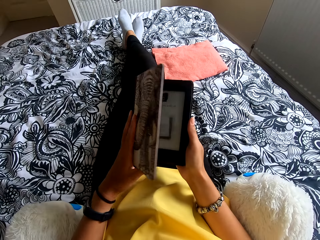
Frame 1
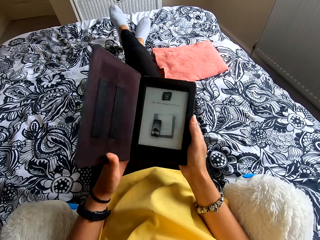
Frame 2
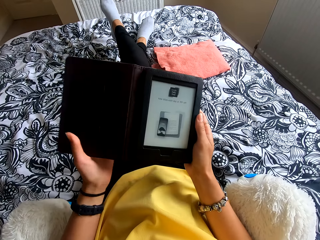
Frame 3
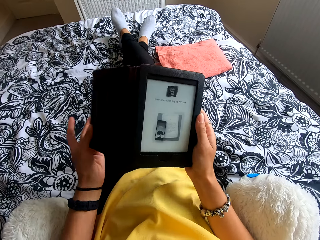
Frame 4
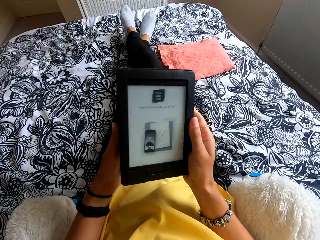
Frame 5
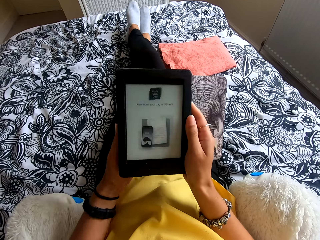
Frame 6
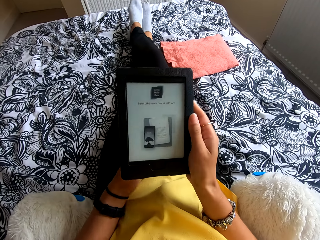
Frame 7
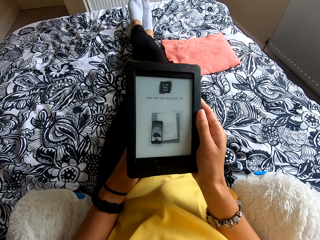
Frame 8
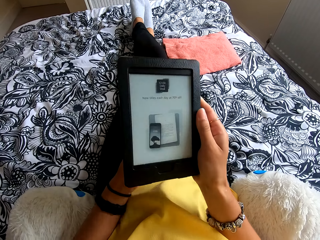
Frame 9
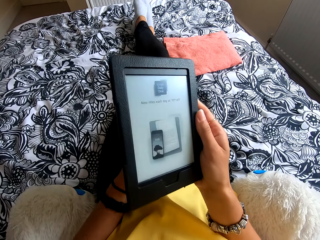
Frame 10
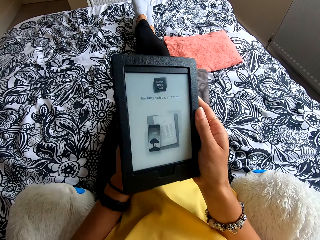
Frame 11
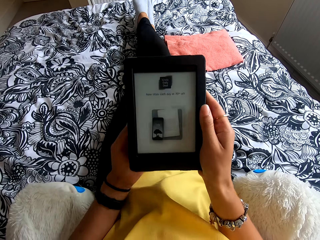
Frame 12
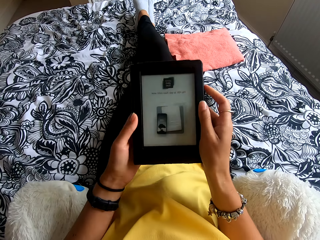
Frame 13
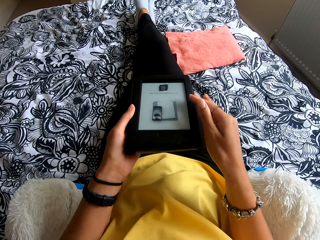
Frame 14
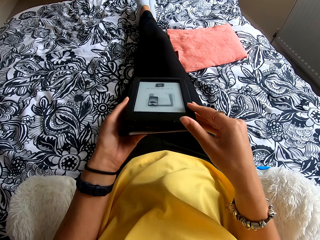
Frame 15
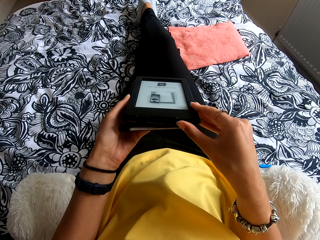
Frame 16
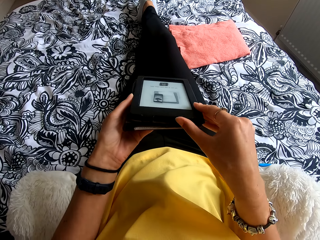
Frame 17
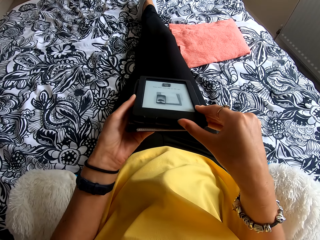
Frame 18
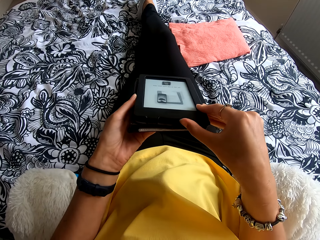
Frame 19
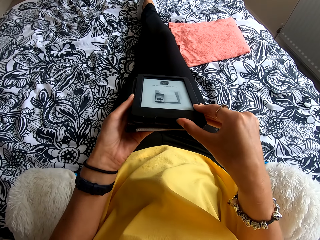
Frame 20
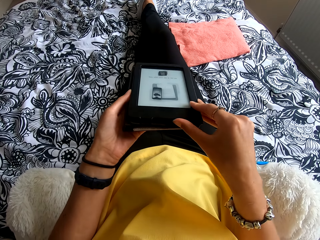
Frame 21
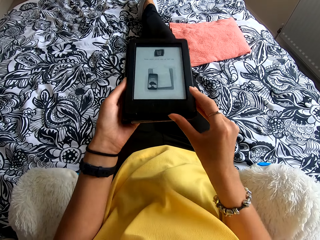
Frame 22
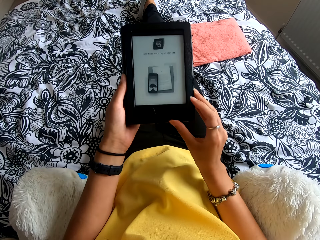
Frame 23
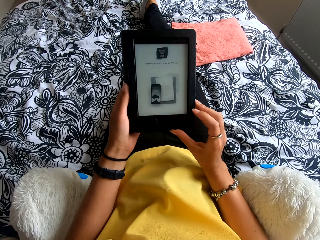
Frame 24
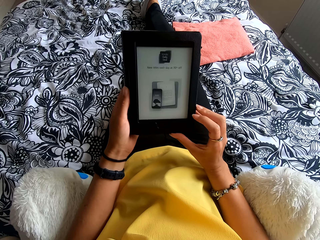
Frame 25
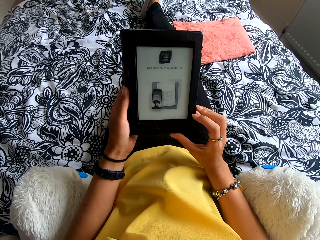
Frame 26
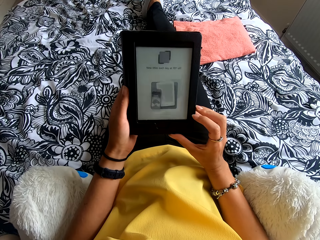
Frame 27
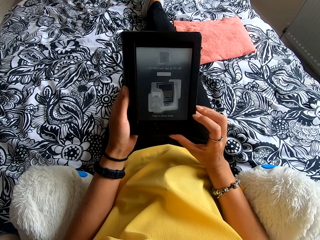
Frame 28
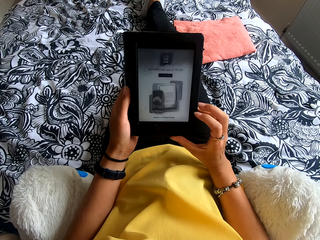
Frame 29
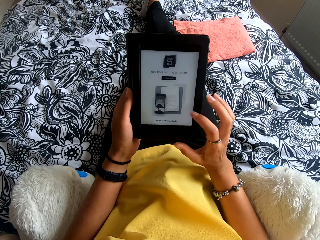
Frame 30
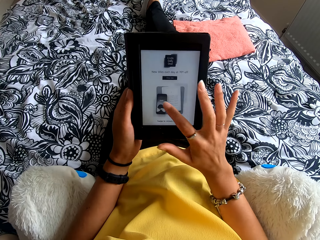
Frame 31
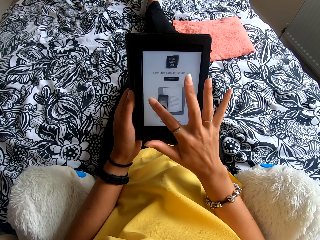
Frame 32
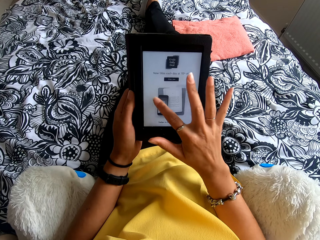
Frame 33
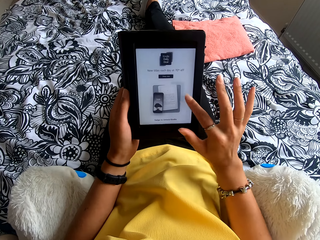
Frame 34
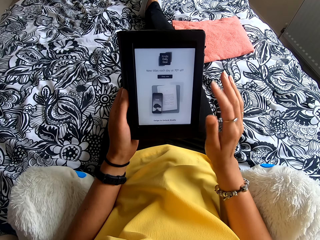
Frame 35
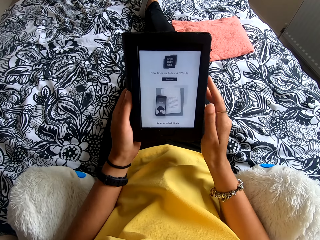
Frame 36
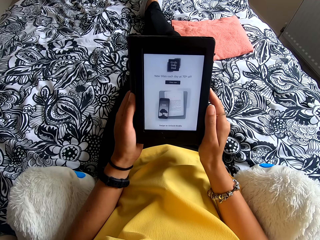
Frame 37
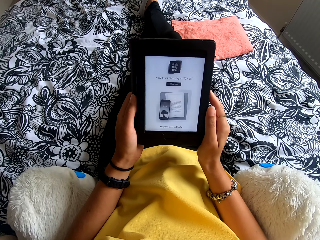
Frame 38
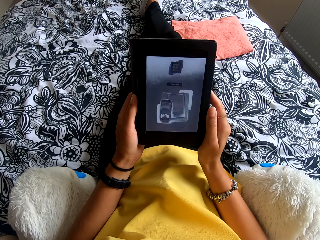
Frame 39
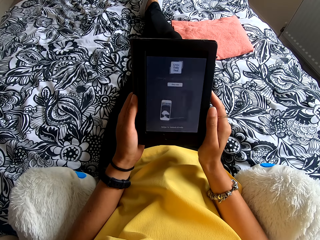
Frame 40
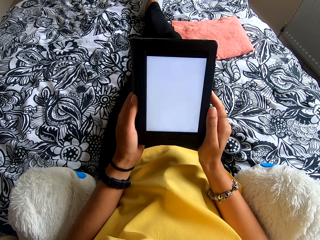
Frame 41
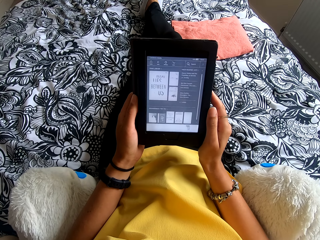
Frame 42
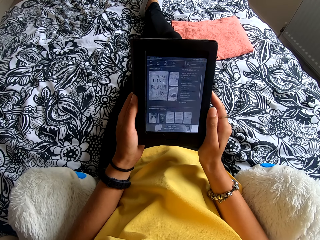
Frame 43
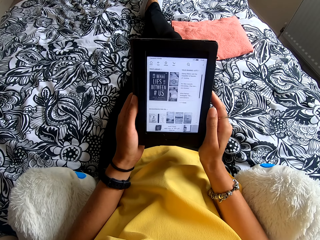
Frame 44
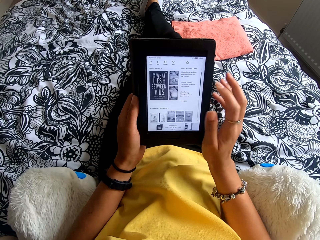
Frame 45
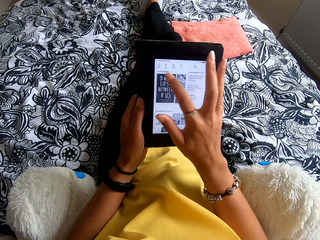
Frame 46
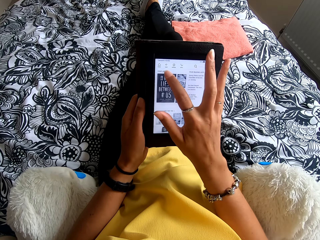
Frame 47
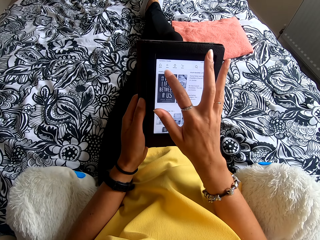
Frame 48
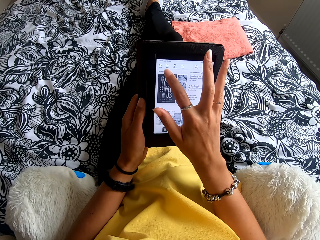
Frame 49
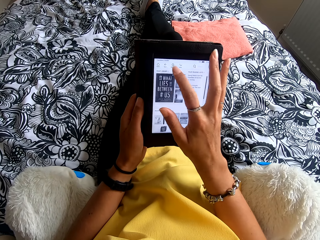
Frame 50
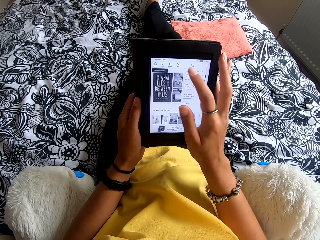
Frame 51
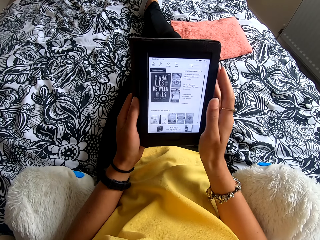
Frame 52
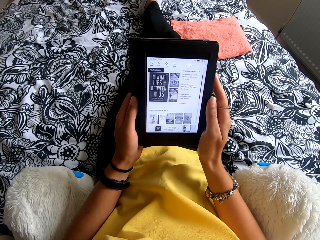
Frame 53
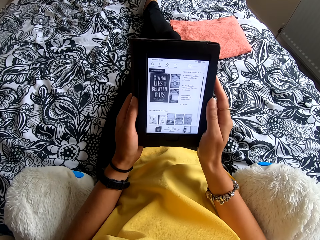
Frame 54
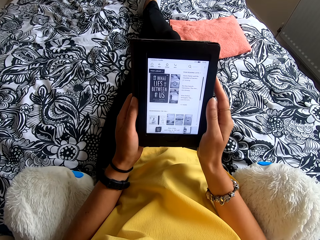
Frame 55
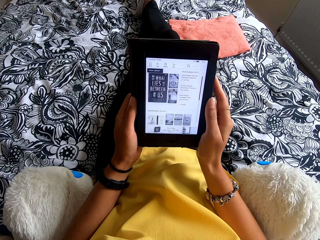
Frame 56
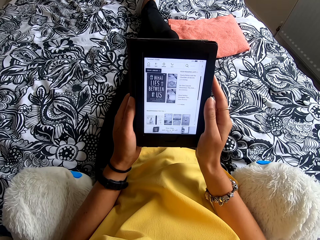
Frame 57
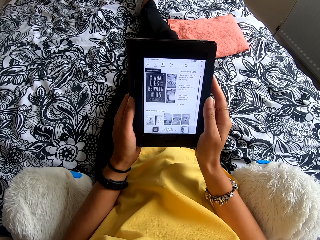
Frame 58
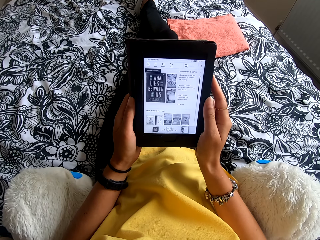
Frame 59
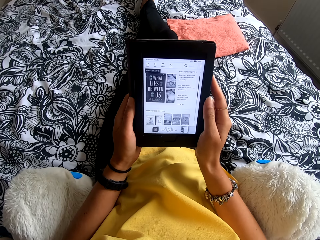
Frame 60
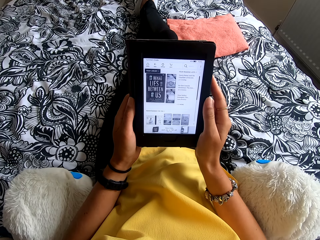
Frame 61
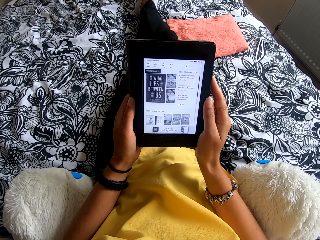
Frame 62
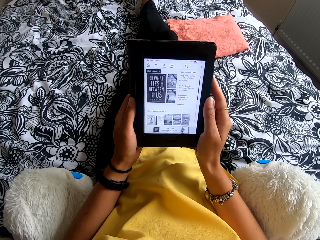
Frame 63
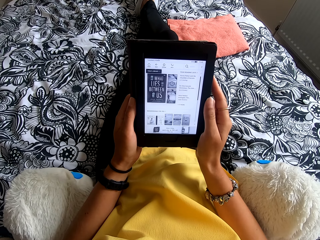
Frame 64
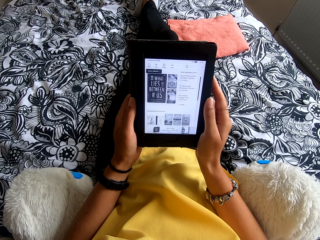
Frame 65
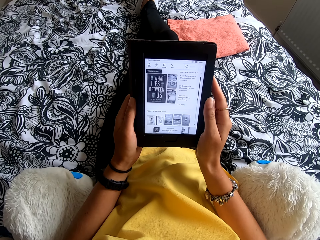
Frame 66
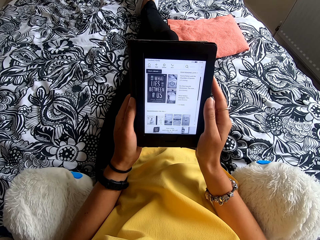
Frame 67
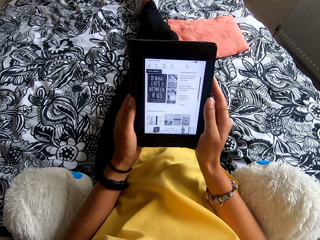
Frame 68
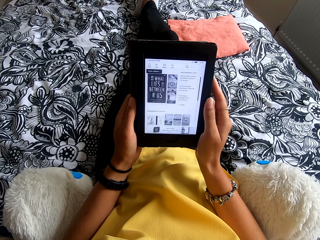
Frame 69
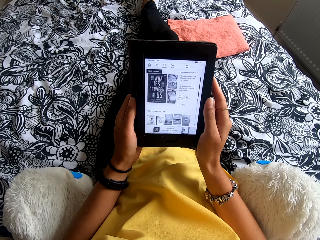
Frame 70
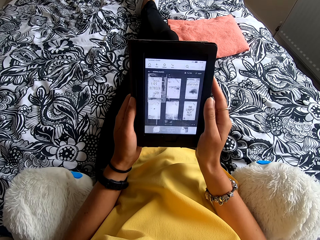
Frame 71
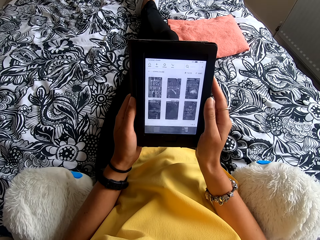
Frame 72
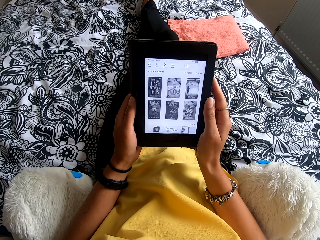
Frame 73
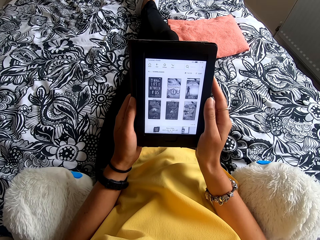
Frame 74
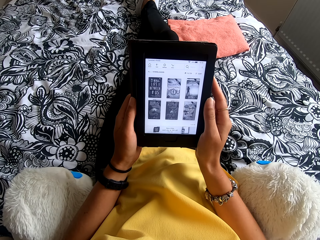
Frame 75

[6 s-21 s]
The camera wearer opens the ebook reader or tablet. They fold the ebook reader cover. They hold the ebook reader button. They press the ebook reader. They use the tablet. They move the hand from the screen. They use the tablet again. They move the hand from the screen again. They read the ebook reader.

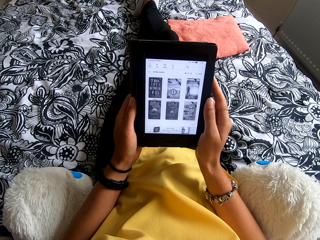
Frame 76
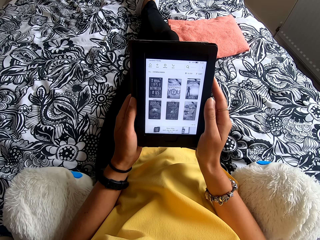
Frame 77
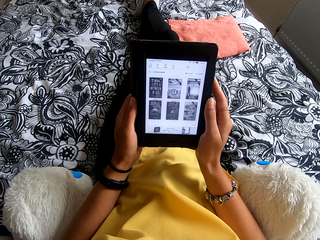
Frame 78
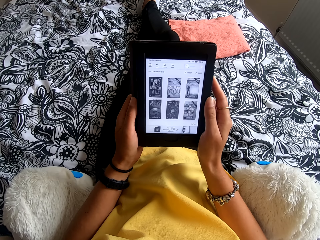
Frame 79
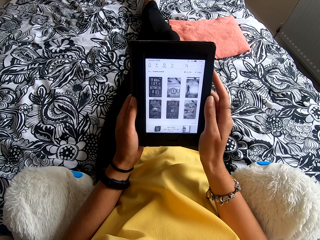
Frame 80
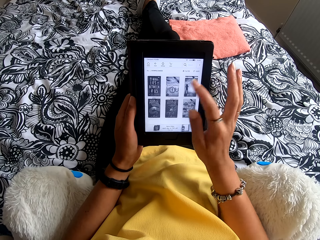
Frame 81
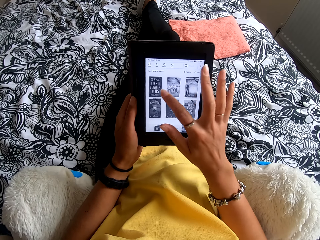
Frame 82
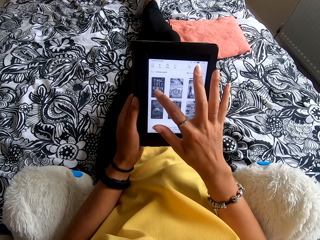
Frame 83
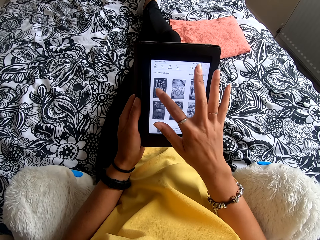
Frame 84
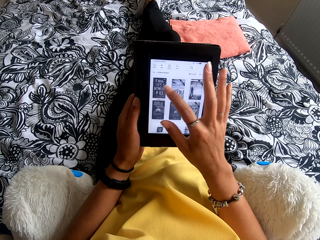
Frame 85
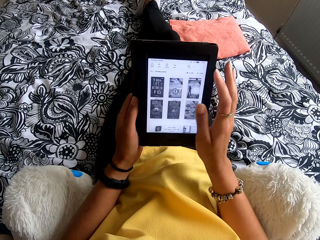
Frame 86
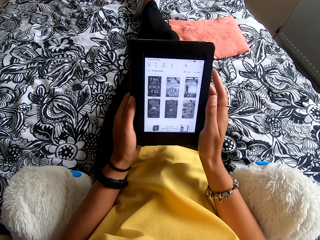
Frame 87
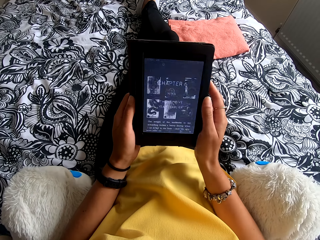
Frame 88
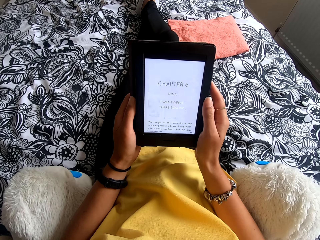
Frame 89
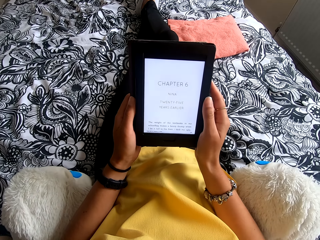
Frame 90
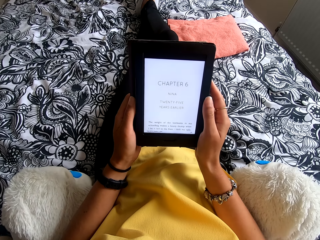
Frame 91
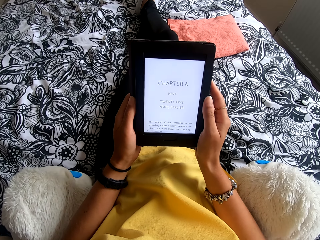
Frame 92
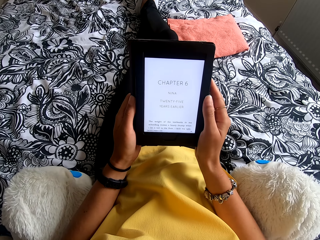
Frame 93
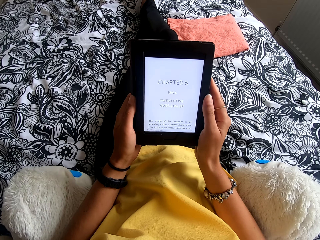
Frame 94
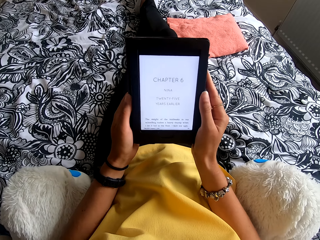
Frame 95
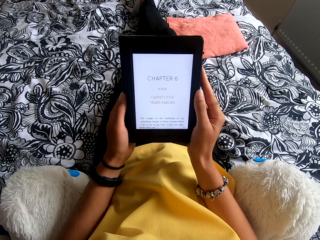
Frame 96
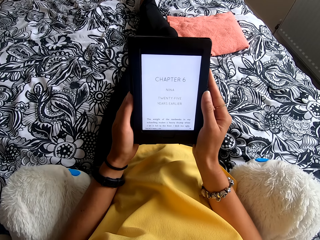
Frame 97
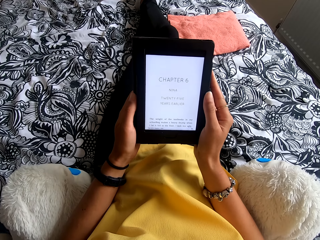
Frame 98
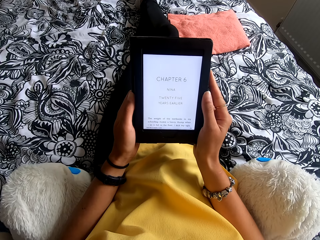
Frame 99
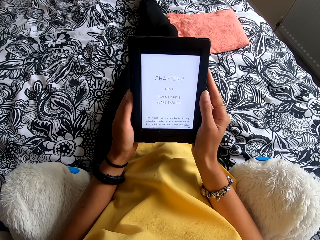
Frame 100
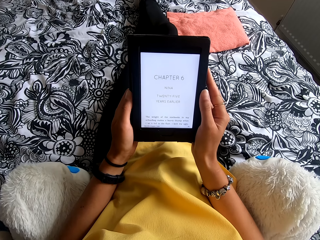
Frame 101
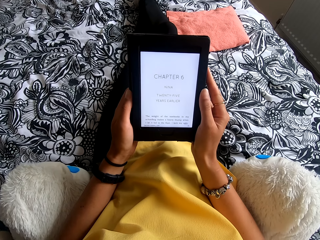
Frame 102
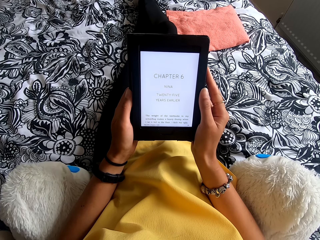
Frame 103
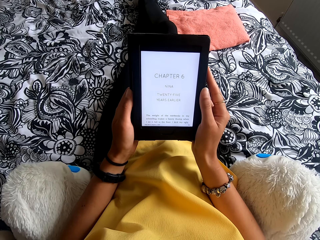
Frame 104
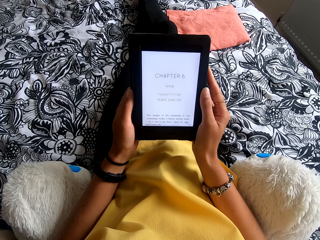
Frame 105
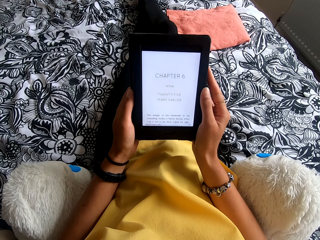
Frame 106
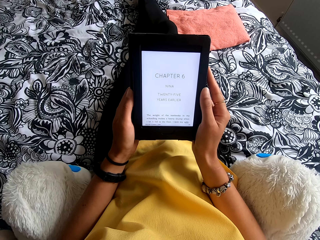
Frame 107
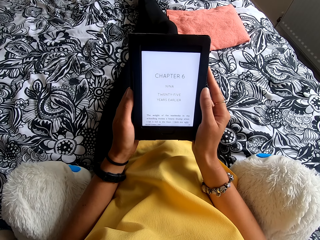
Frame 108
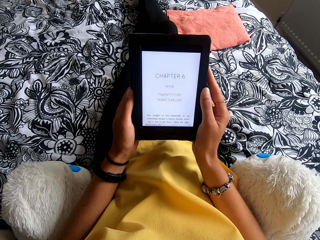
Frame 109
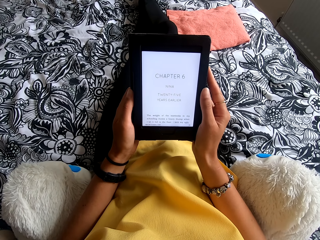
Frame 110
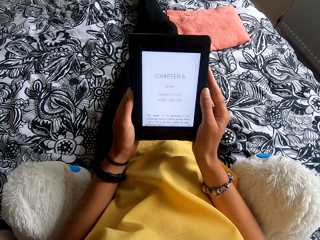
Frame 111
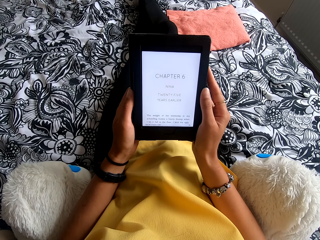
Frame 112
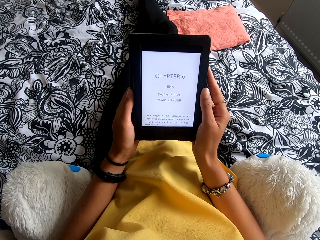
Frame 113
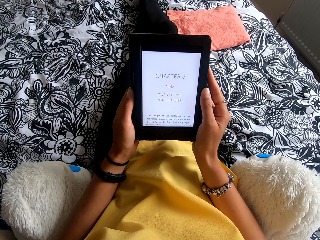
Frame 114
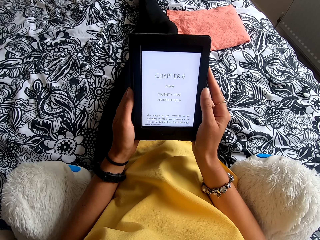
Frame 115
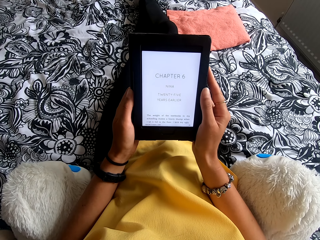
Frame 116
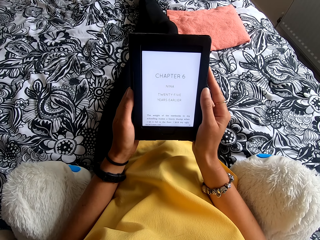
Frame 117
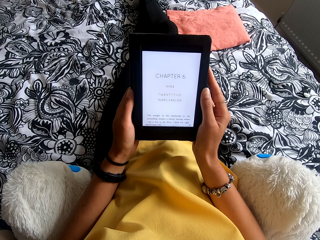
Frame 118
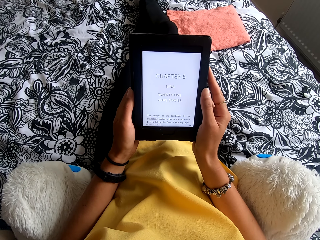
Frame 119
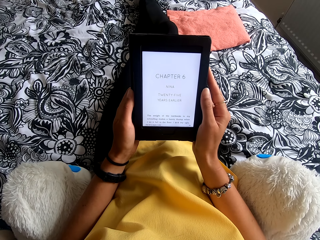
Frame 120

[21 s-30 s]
The camera wearer uses the tablet. They press the ebook reader. They move the hand from the screen. They read the writing on the phone.
